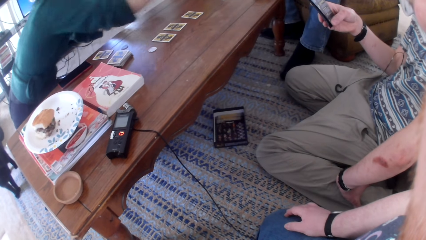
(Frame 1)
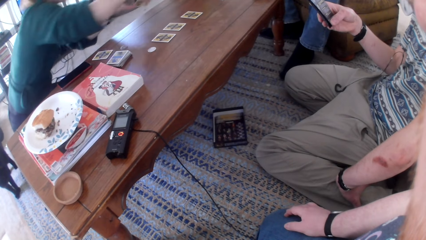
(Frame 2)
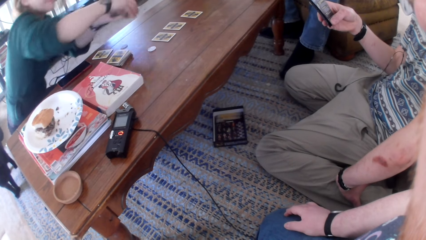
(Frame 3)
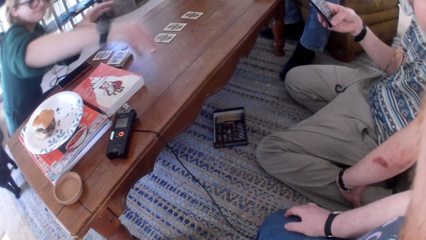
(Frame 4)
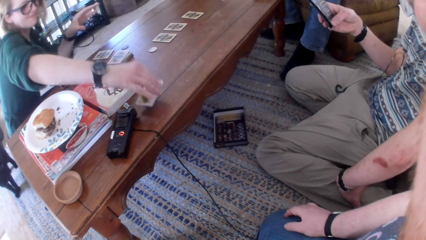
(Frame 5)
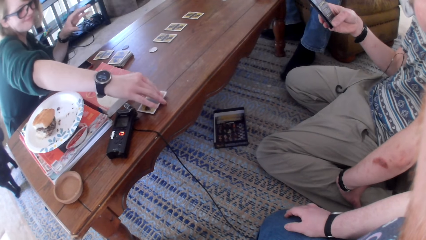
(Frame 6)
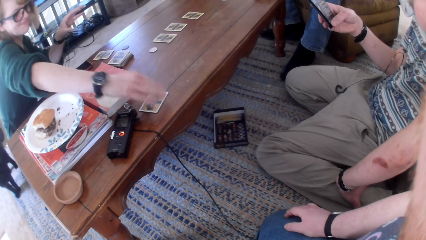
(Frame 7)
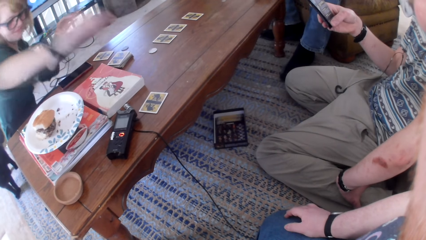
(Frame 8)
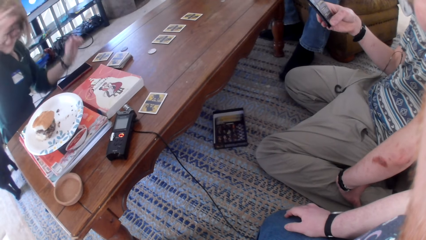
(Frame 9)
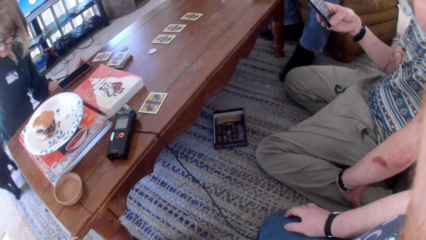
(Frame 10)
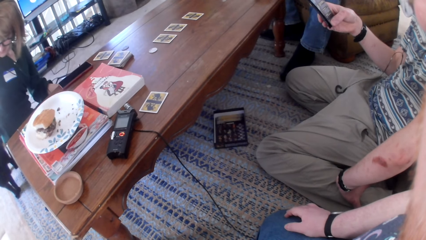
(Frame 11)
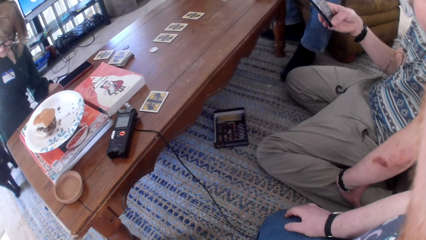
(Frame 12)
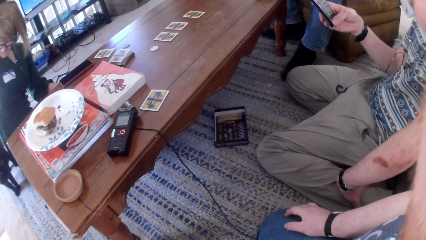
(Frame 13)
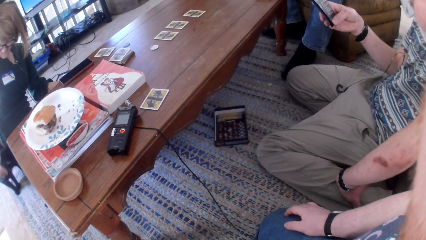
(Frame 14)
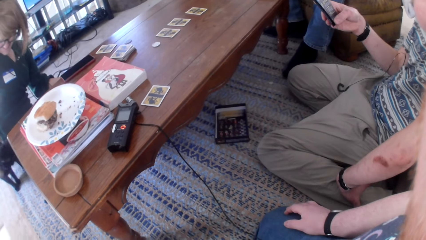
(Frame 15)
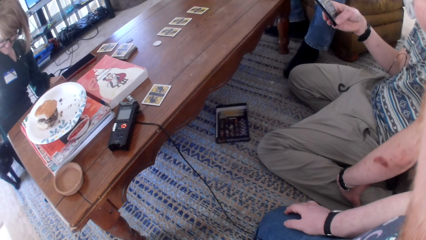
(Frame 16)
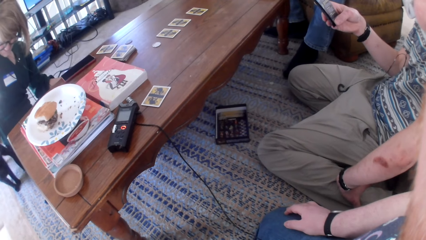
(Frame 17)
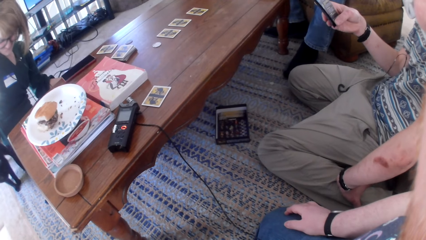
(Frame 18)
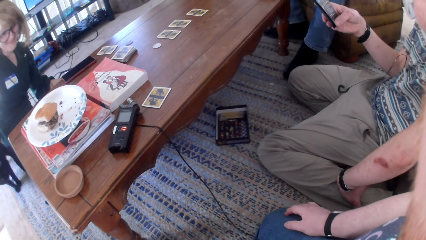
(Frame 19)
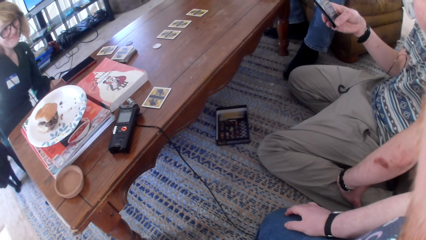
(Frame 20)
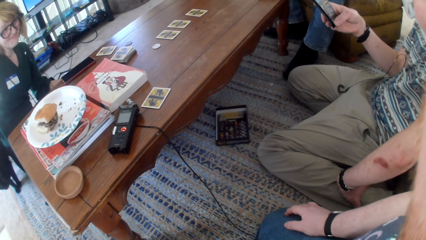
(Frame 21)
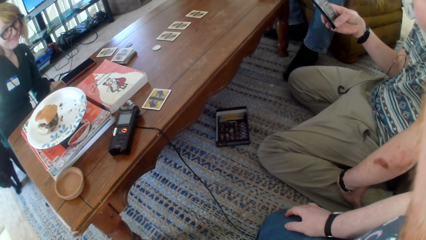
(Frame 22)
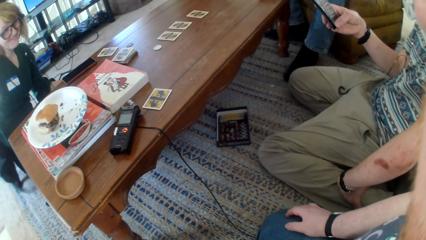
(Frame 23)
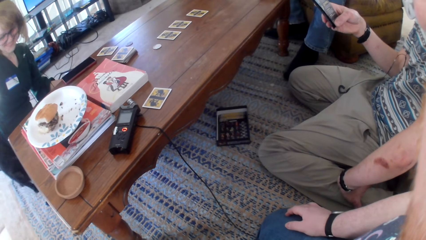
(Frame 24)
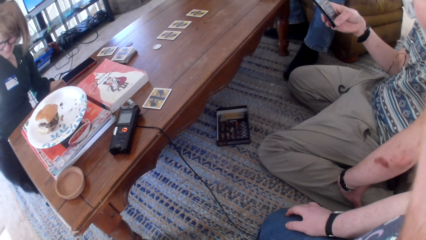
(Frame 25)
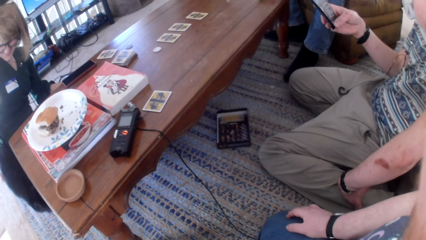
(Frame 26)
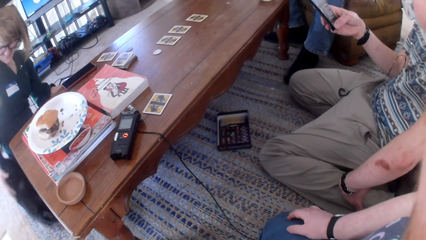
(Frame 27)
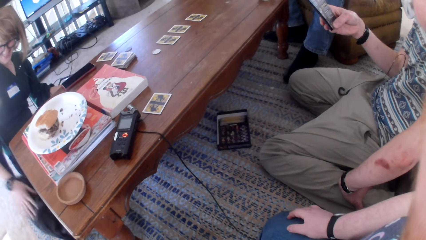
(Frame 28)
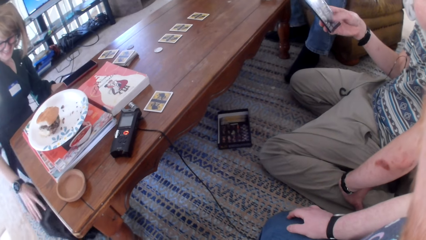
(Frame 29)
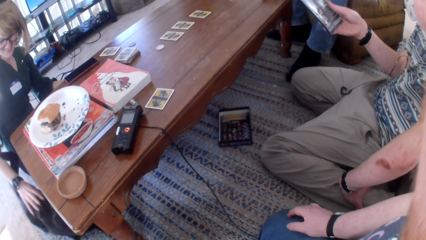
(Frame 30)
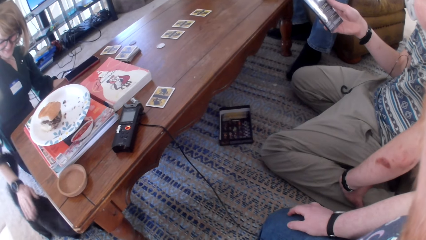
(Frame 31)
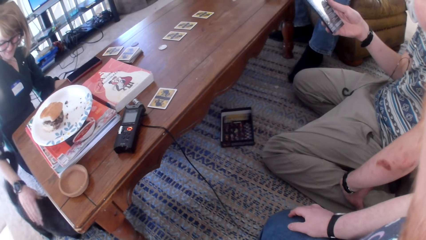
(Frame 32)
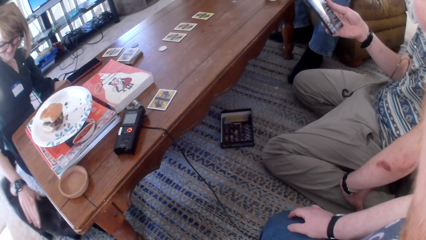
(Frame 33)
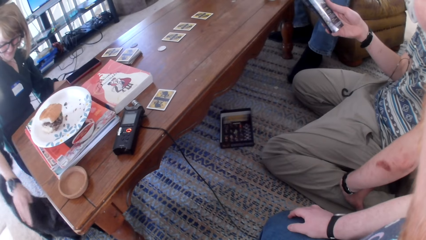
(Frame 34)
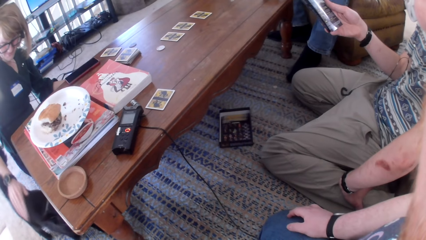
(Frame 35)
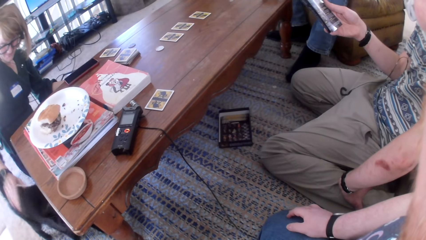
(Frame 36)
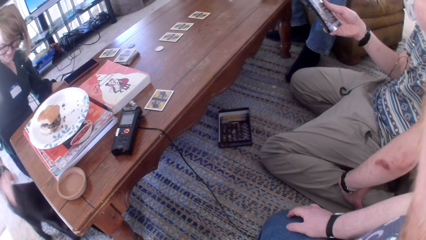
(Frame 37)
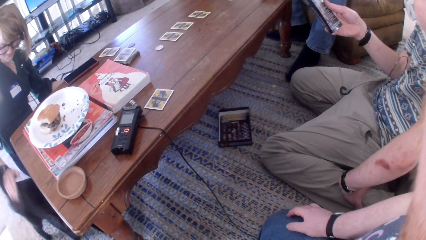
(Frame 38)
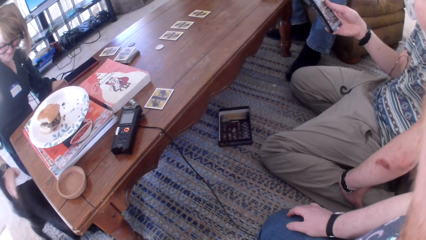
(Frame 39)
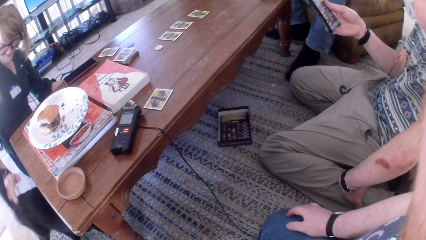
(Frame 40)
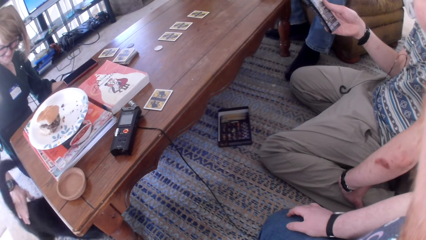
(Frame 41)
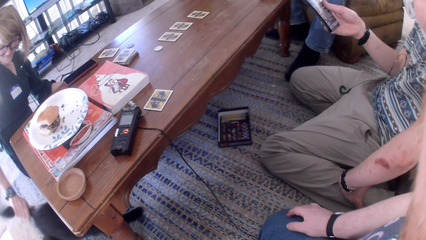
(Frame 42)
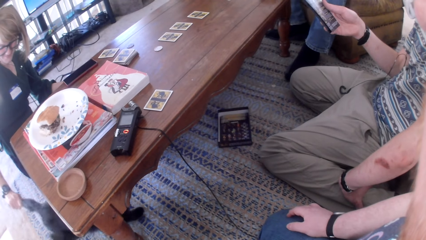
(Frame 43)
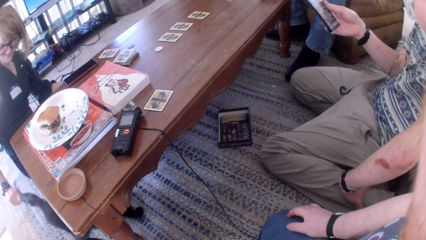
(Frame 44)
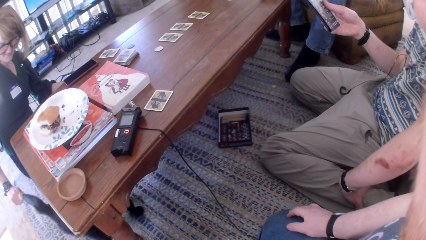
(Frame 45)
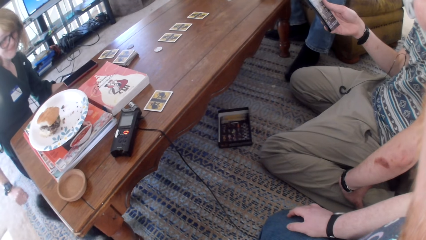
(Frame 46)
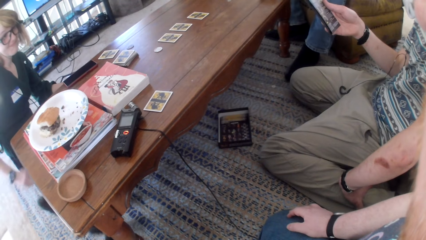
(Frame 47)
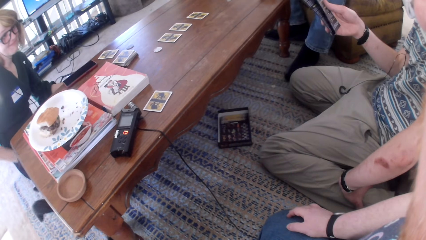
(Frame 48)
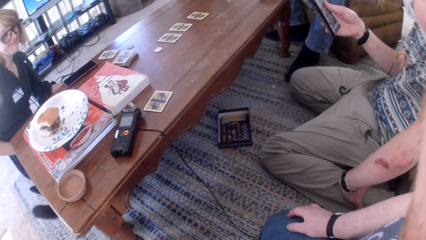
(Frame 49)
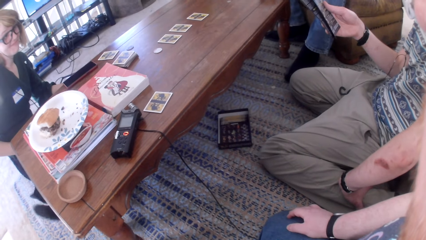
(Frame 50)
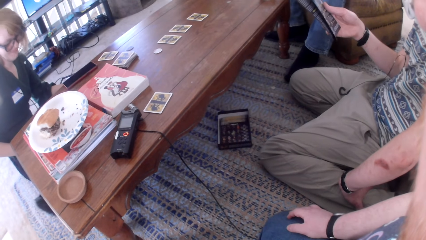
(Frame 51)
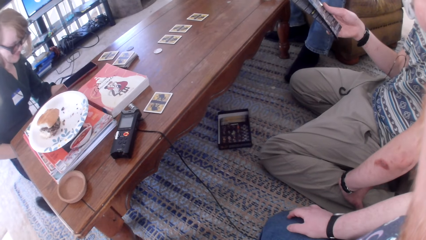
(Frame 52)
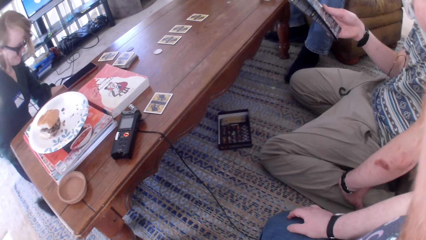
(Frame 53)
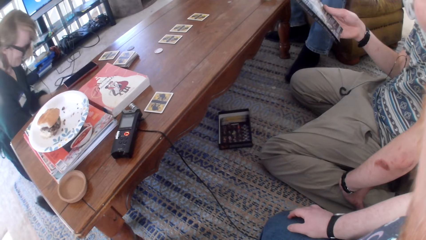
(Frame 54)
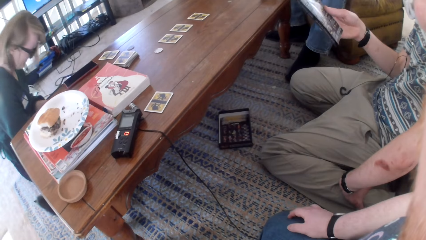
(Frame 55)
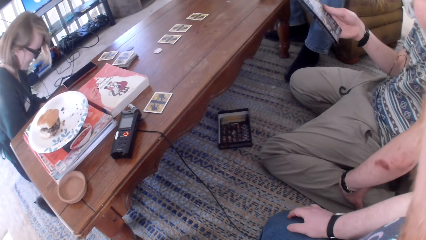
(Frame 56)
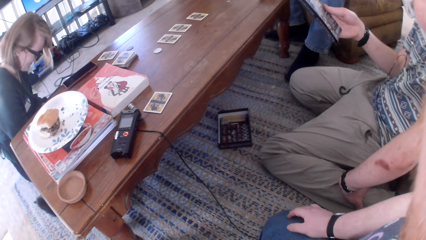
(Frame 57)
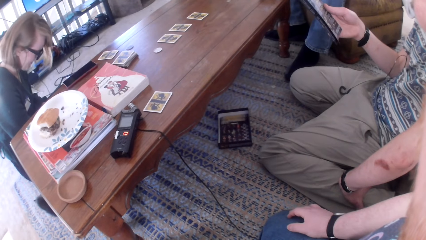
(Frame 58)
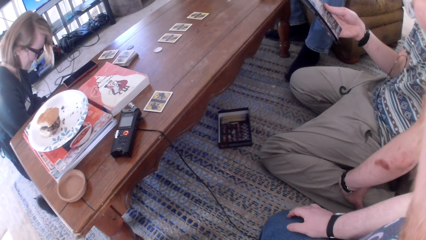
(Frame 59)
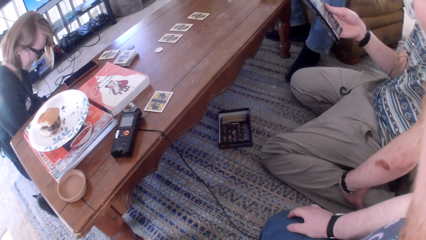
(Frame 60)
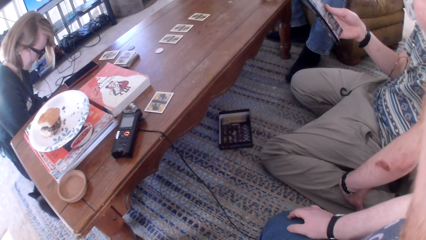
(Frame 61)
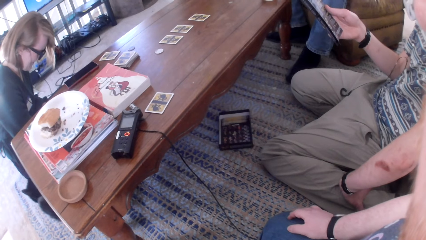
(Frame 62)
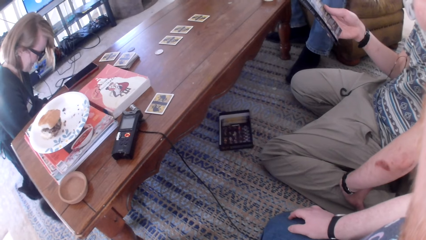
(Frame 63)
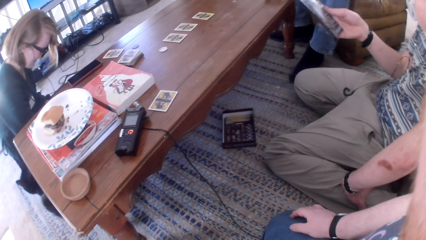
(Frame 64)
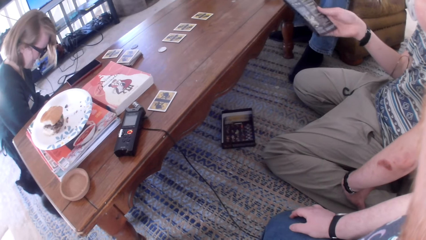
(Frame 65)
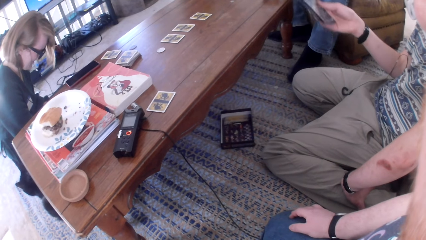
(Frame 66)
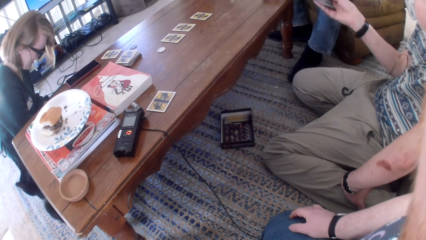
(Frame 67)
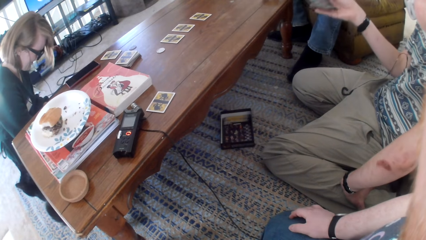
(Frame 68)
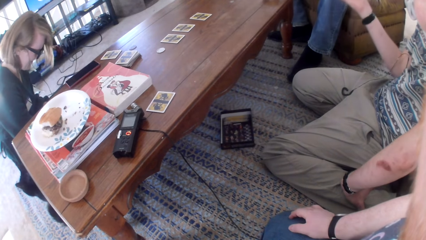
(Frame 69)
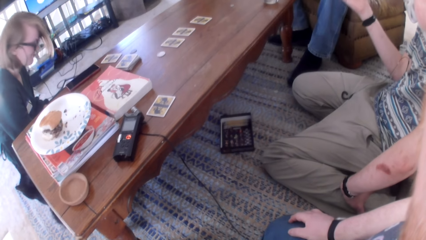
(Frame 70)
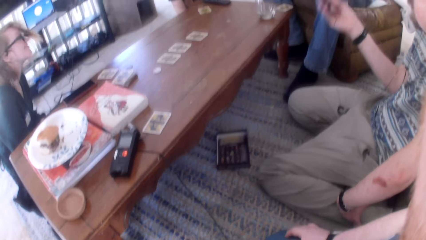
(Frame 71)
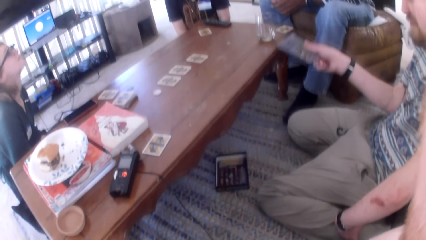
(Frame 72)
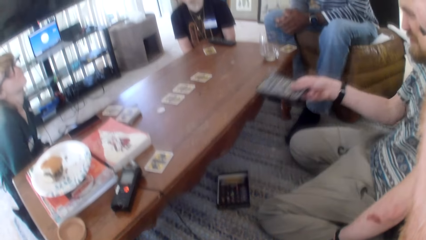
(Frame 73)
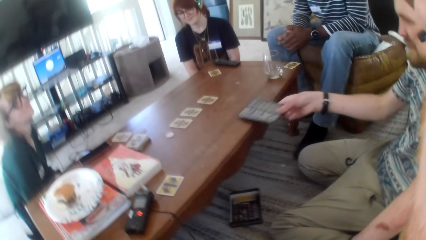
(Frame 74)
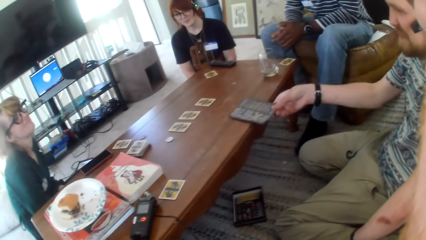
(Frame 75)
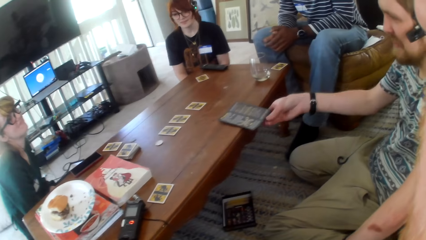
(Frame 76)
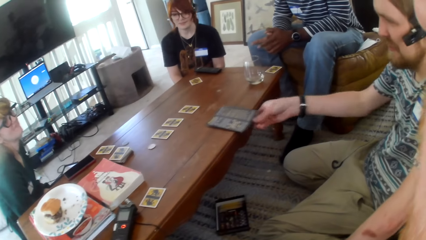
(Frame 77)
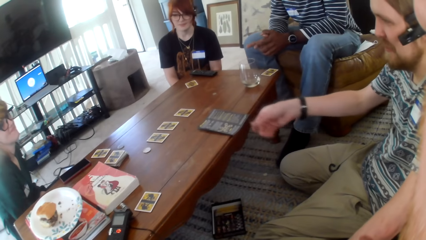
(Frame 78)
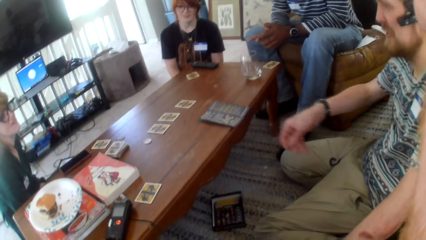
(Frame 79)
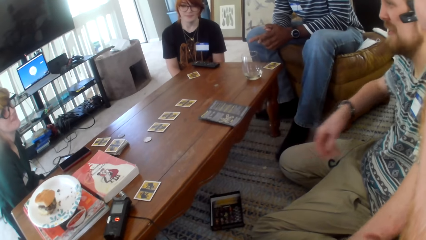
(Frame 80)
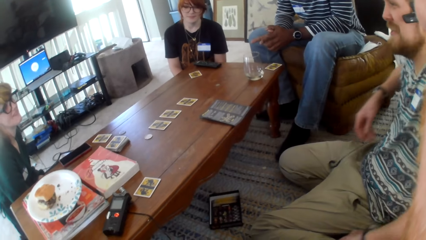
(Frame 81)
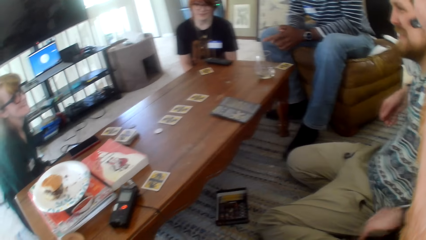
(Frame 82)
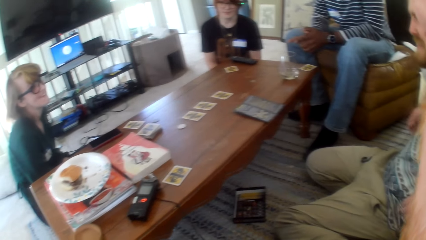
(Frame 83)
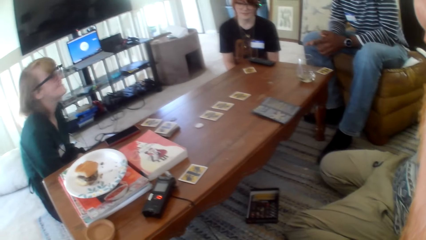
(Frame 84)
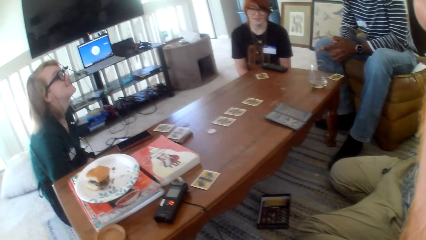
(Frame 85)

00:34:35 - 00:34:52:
A woman places the card on the table. She picks the card, moves her hands, and sits down. She places the card on the table, moves her hand, and caresses the cat. She looks around. A man talks. He looks at the paper, talks, places the paper on the table, and talks.
